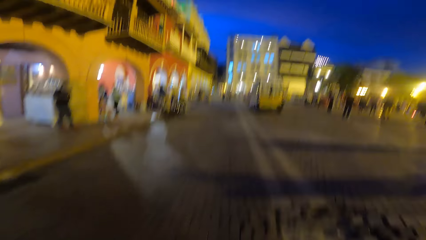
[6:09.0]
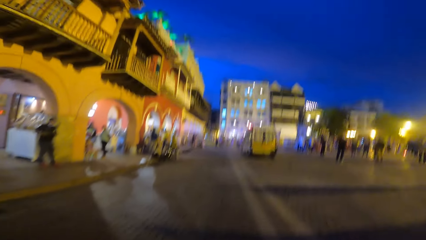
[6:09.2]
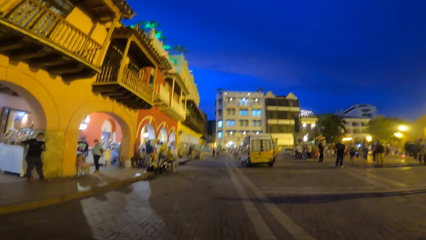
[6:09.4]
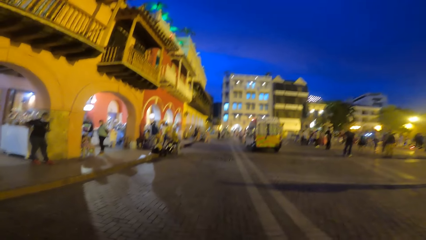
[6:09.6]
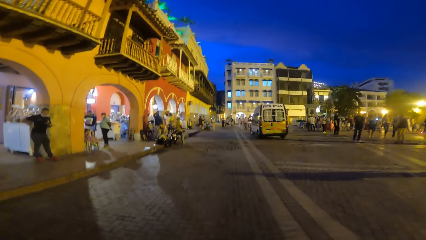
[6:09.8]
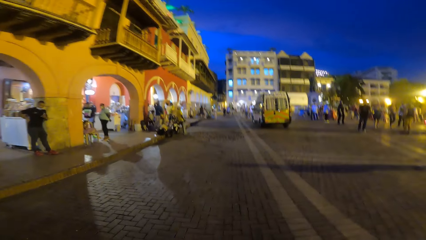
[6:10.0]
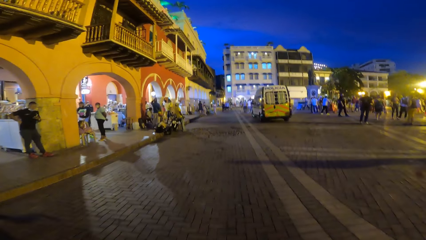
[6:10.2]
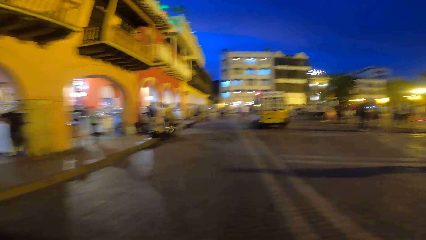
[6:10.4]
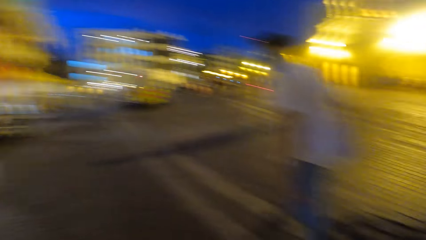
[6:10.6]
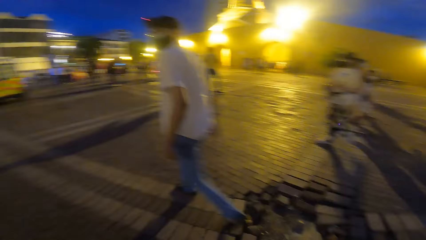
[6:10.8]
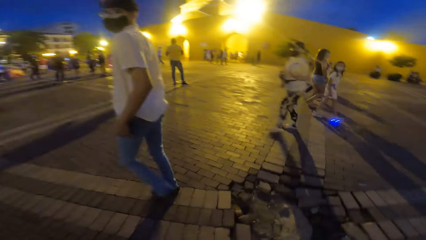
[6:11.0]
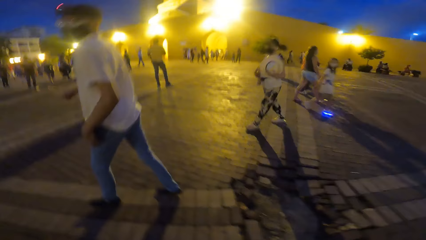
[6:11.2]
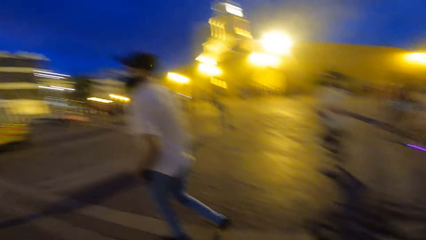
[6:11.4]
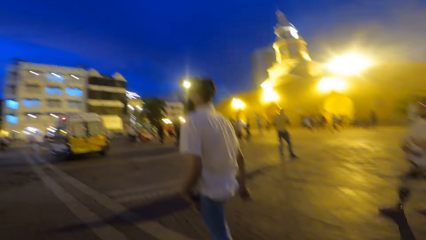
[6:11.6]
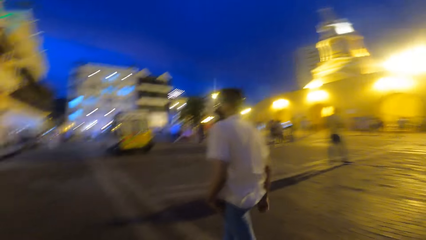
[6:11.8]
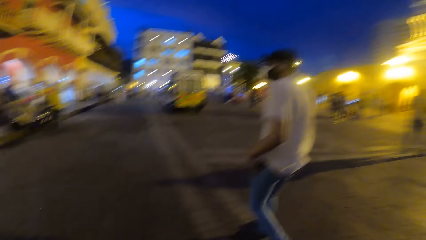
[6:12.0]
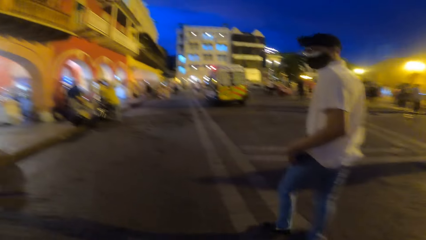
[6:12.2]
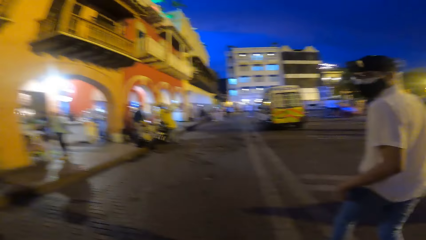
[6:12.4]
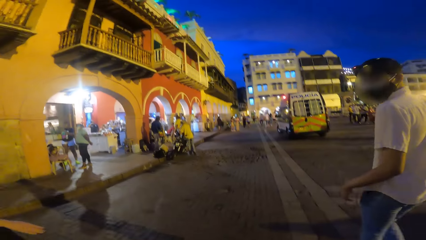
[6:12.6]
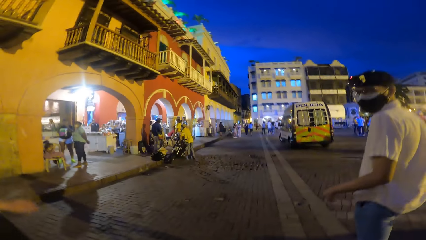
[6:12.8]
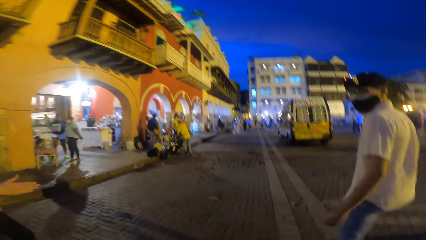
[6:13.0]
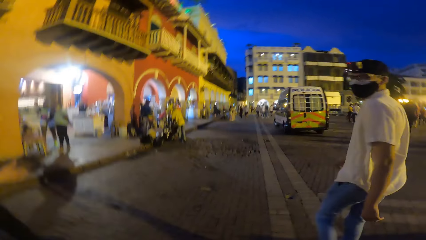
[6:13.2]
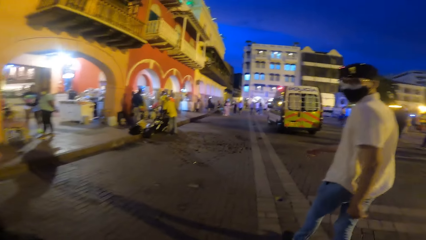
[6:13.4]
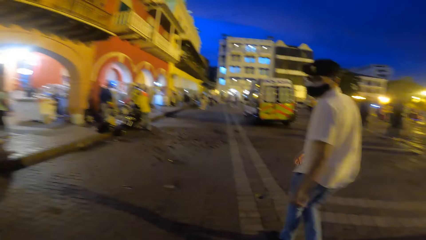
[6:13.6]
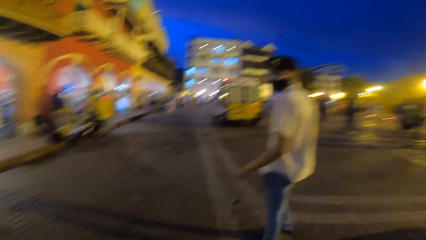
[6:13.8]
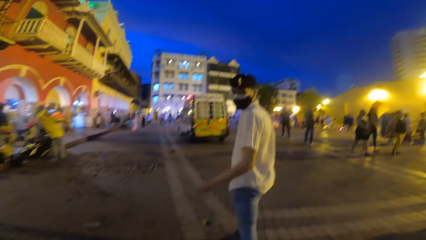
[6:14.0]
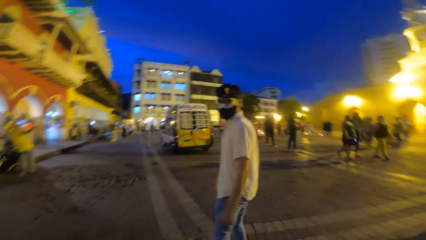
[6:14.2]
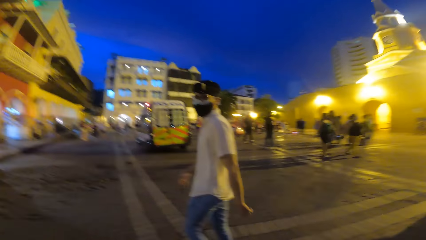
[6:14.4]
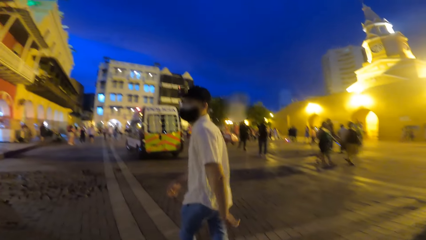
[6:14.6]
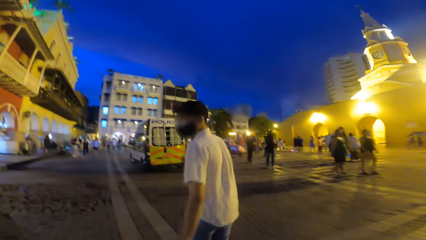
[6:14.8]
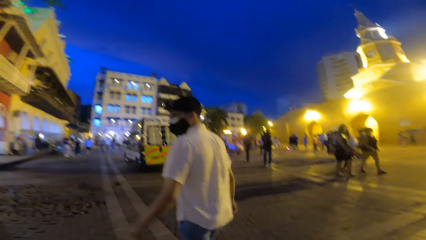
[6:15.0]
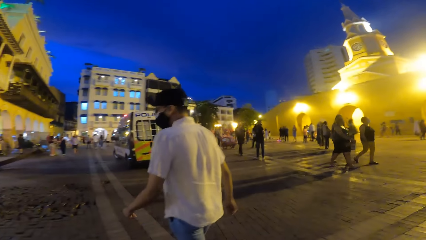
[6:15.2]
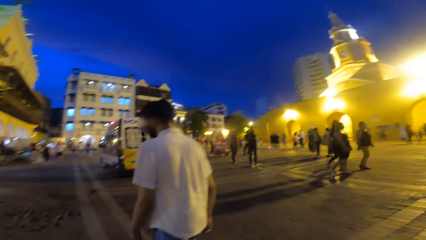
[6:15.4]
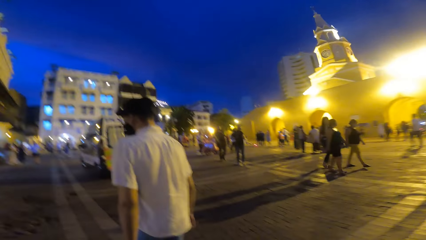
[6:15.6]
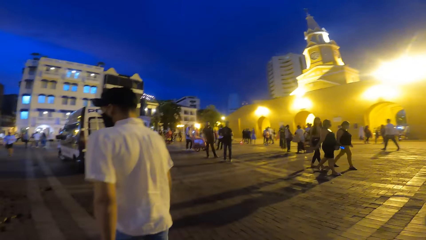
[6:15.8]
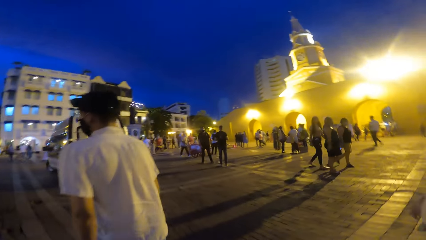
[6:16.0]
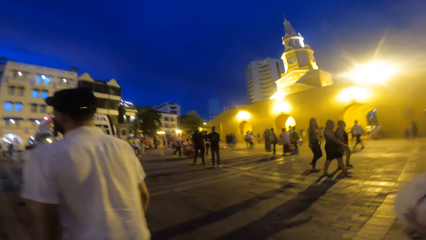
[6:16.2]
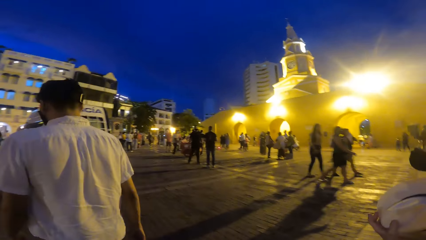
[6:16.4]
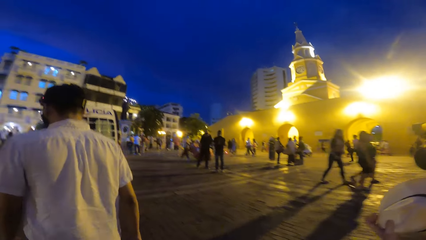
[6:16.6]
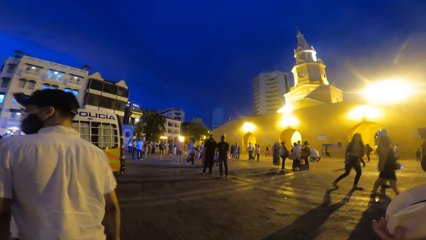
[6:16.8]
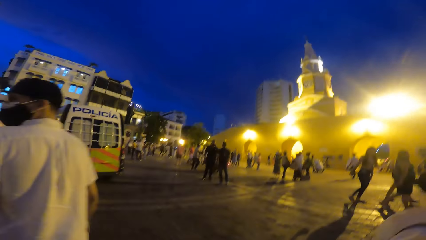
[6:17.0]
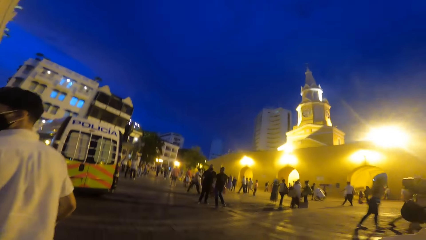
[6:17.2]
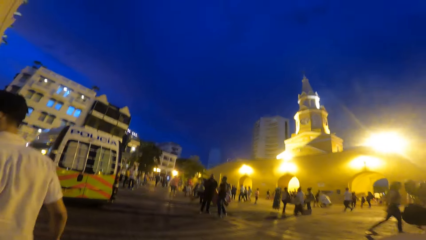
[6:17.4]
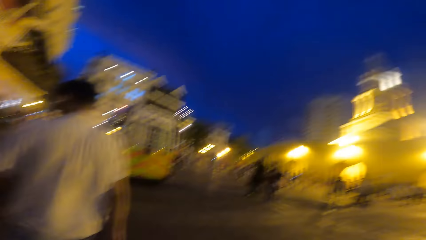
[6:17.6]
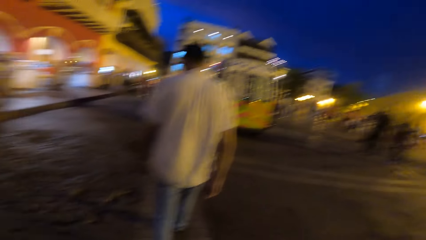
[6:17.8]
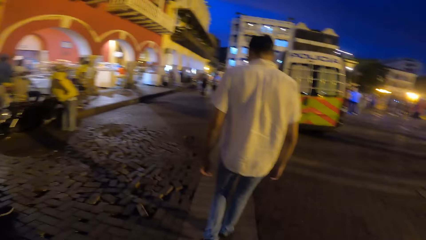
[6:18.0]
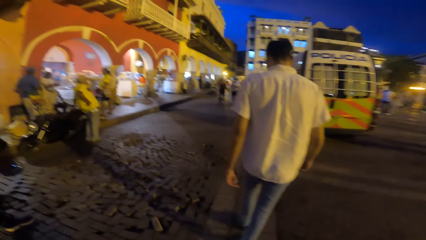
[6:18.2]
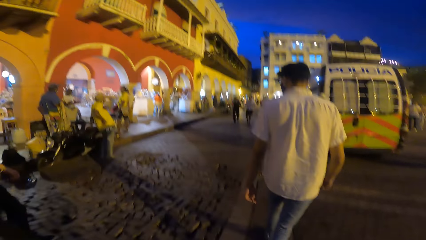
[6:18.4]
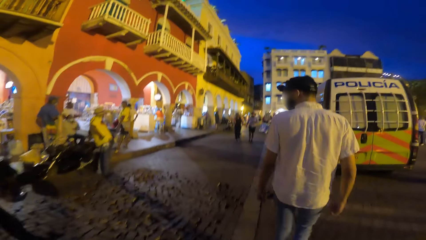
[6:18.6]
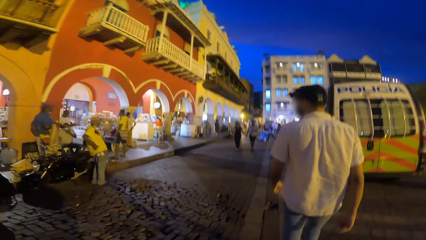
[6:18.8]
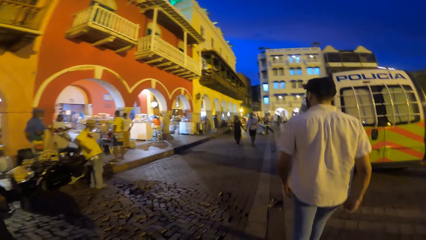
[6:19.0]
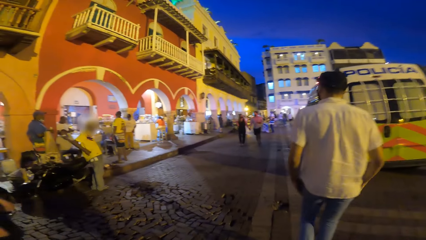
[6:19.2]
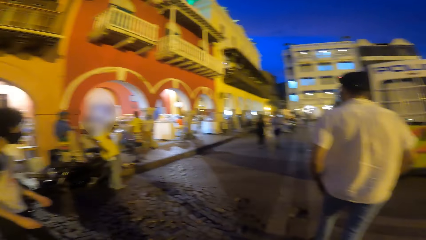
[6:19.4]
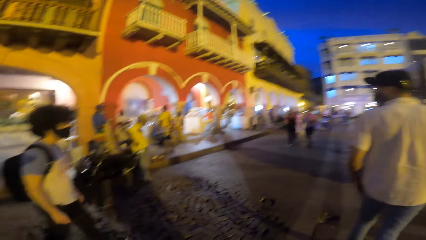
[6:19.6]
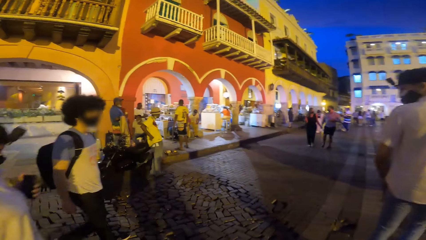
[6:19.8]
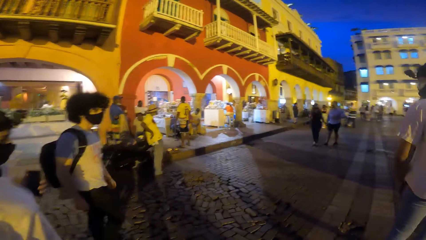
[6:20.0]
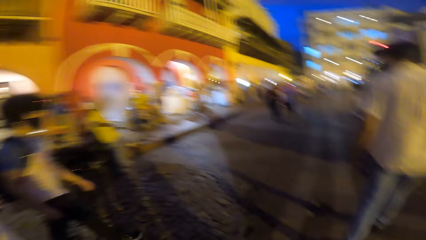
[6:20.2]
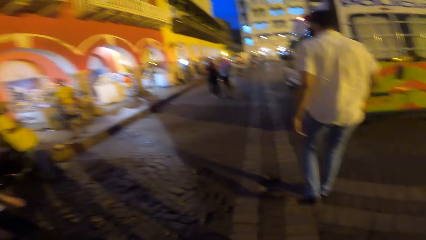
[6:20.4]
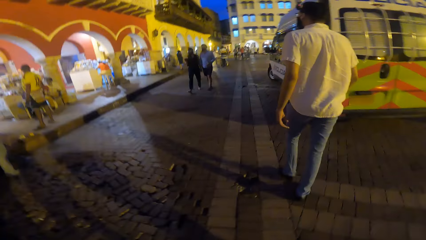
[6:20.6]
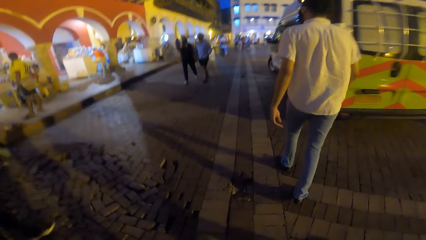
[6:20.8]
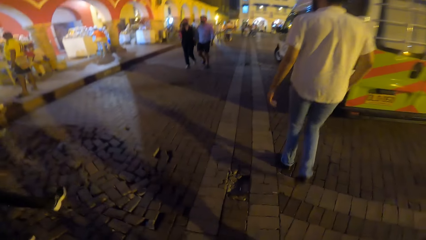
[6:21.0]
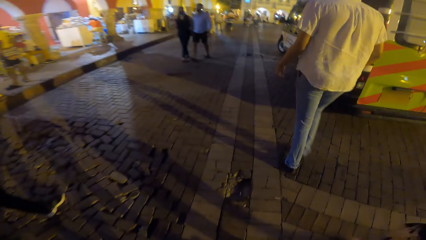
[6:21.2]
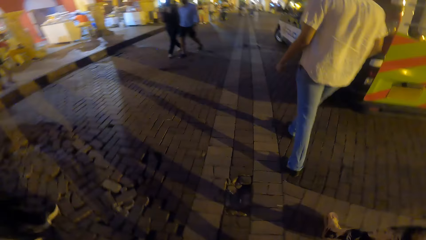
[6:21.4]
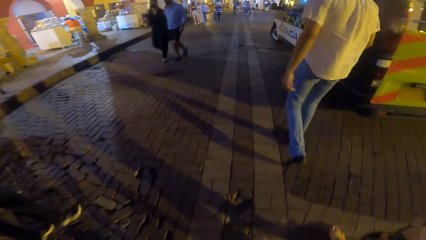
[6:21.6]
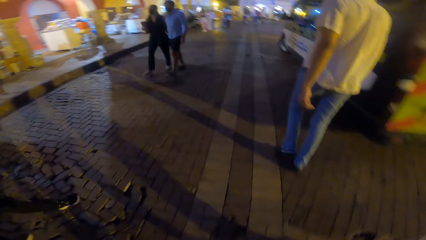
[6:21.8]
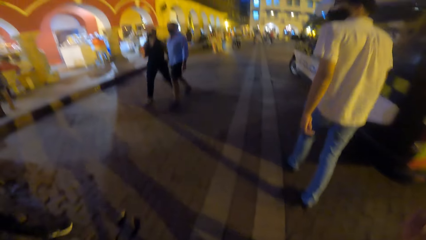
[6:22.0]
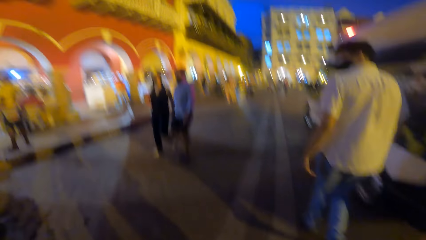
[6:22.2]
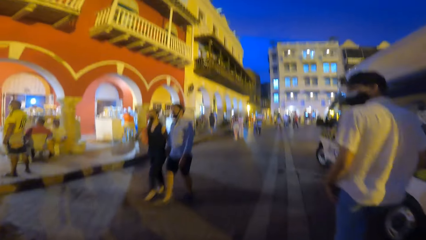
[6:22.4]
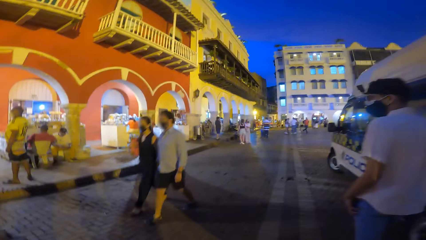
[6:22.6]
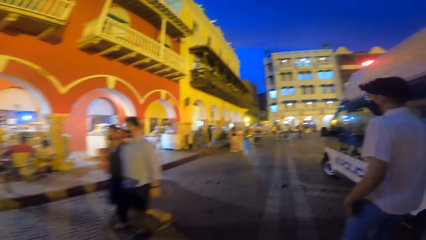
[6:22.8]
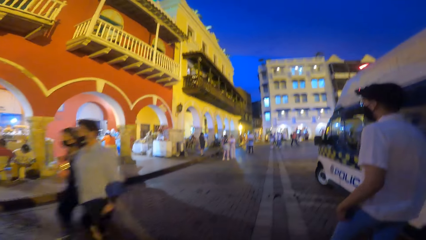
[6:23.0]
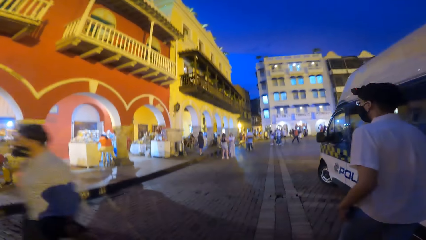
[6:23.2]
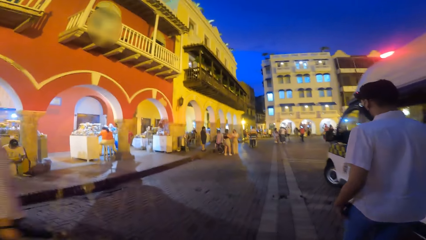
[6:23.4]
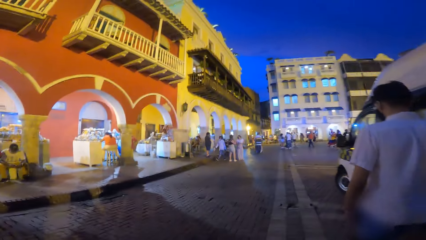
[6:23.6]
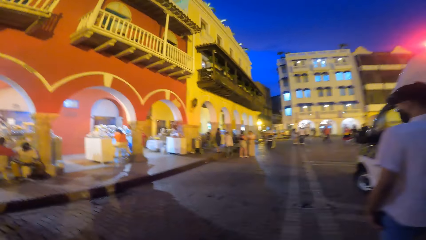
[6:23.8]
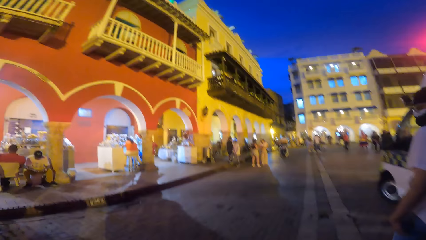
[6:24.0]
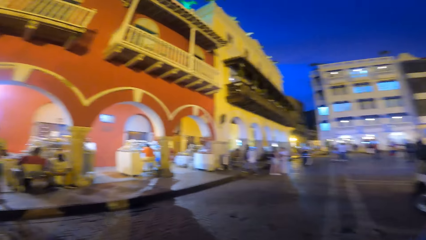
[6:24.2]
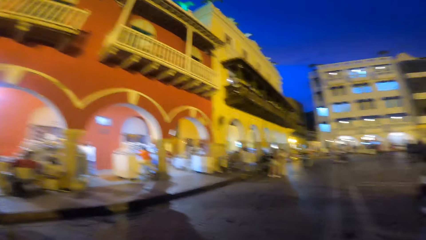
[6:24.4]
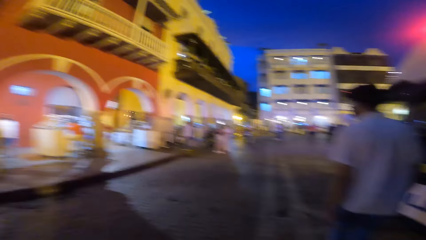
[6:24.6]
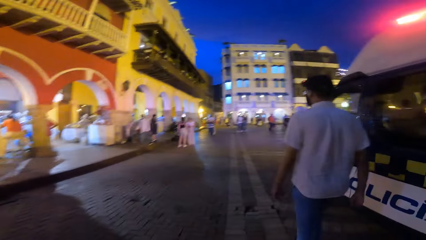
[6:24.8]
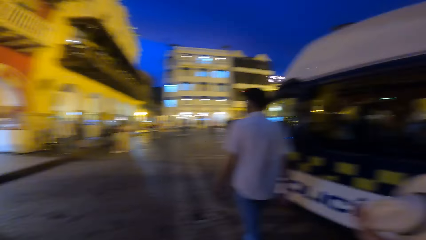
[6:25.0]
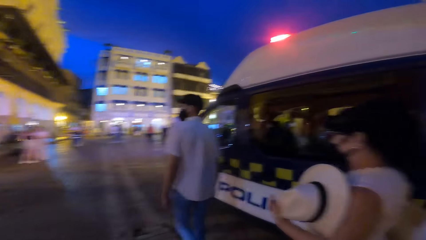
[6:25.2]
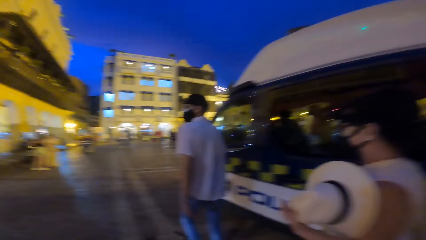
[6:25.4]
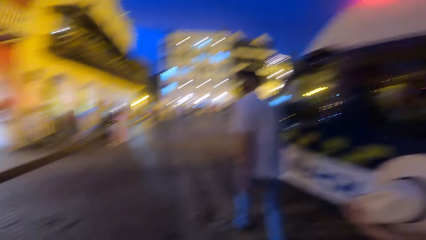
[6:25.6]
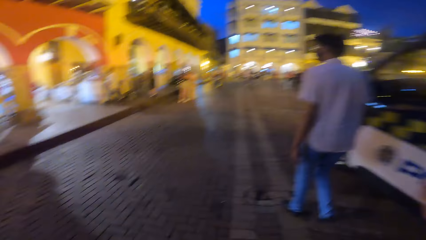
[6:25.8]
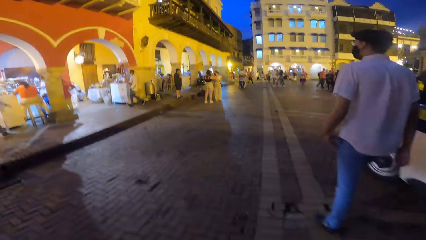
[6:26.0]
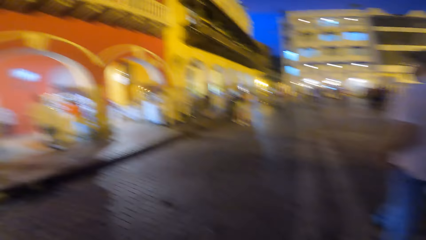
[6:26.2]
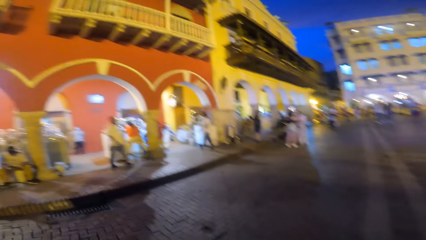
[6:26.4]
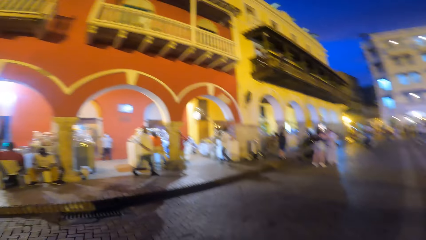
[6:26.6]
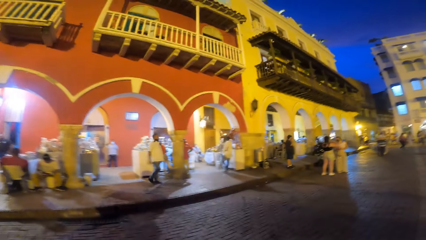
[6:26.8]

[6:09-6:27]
The man walks on the road. A woman walks on the road. The man walks on the road. Another woman walks on the road. The first woman walks on the road.
